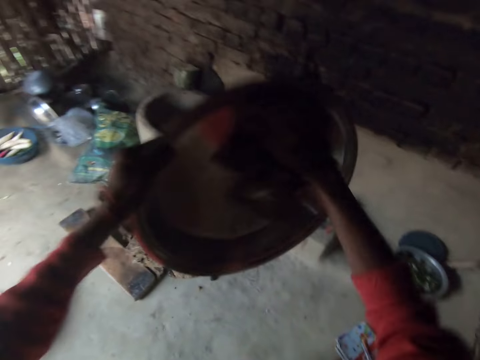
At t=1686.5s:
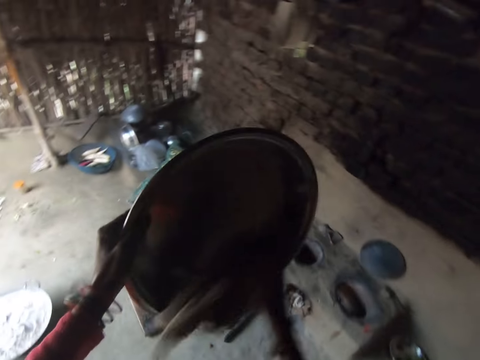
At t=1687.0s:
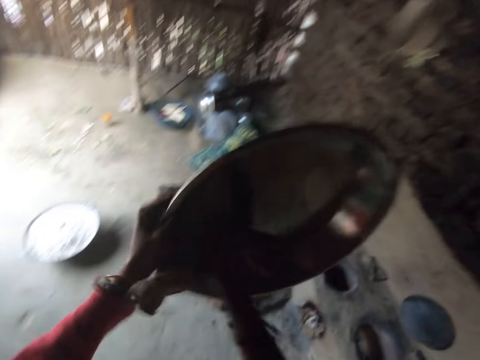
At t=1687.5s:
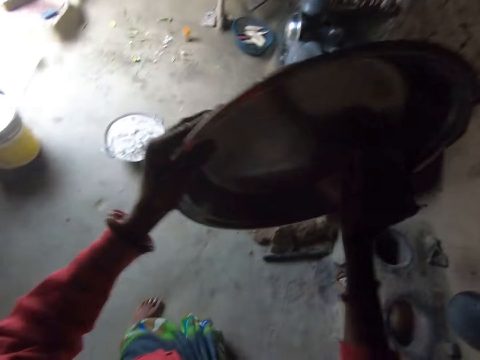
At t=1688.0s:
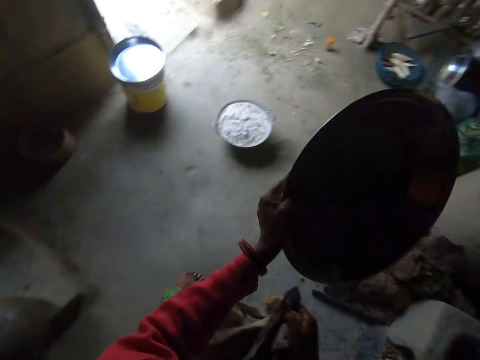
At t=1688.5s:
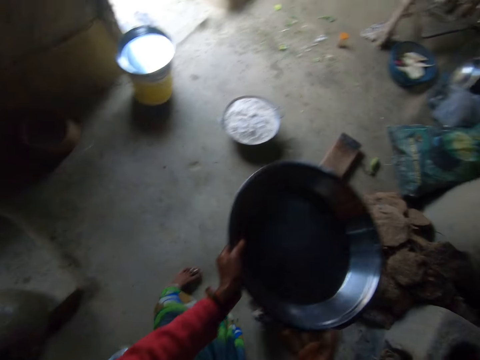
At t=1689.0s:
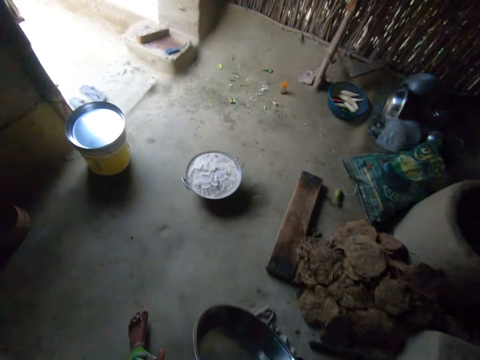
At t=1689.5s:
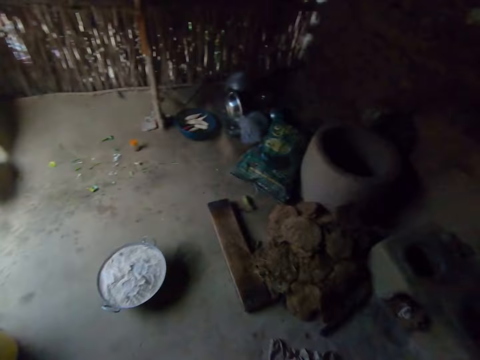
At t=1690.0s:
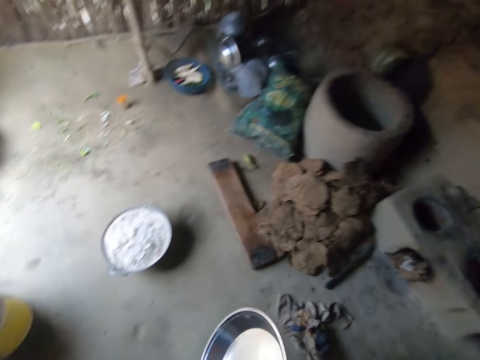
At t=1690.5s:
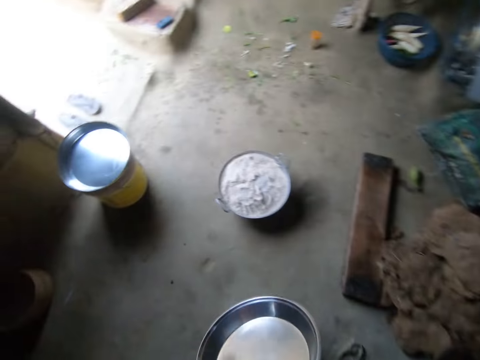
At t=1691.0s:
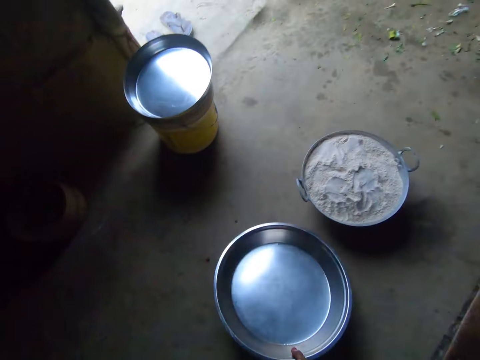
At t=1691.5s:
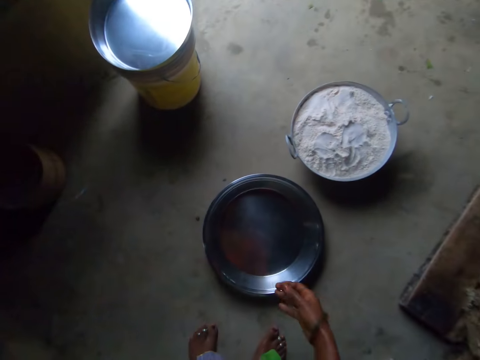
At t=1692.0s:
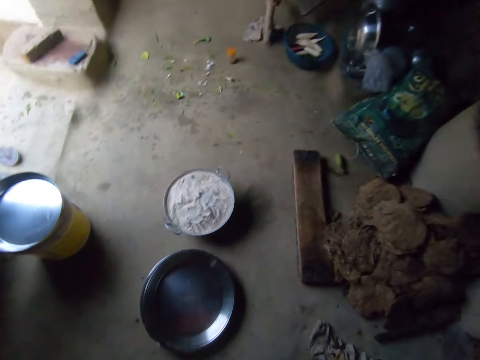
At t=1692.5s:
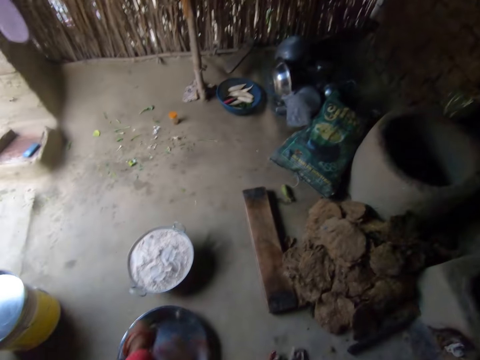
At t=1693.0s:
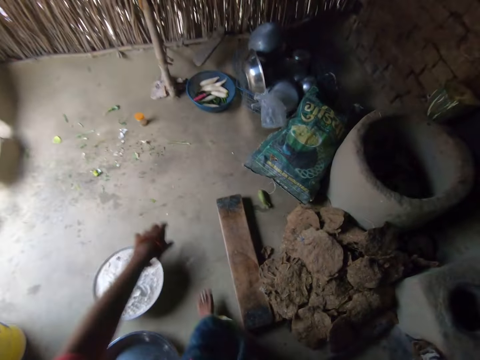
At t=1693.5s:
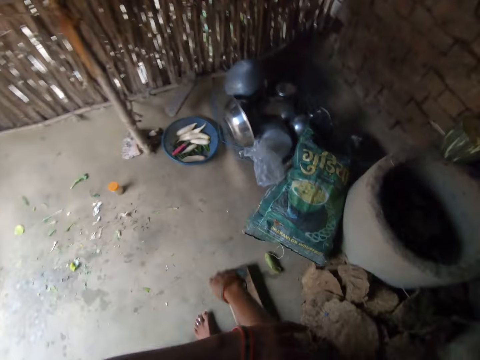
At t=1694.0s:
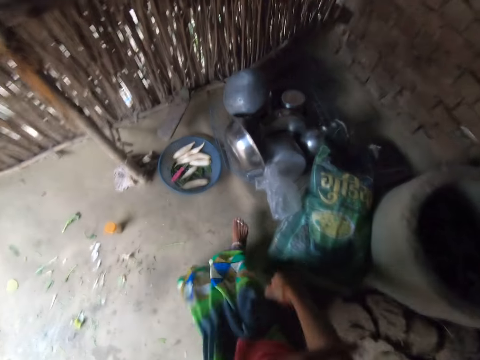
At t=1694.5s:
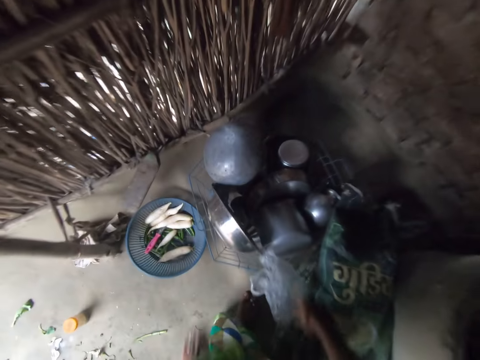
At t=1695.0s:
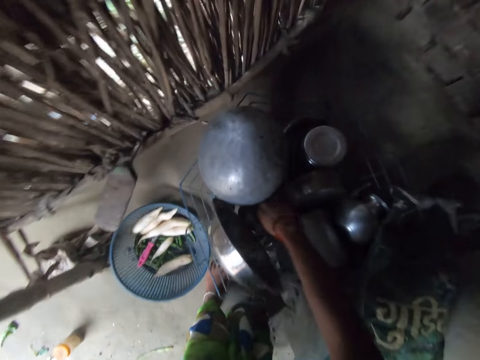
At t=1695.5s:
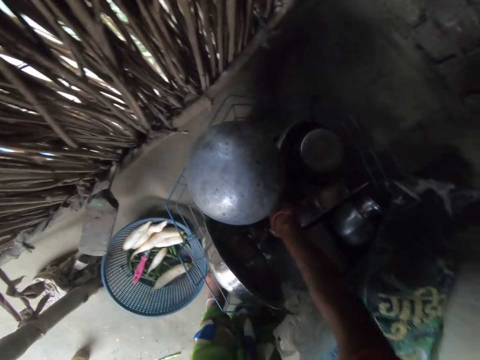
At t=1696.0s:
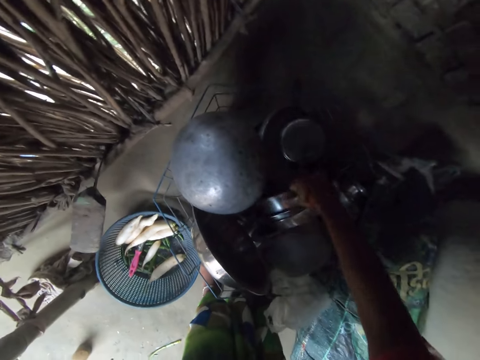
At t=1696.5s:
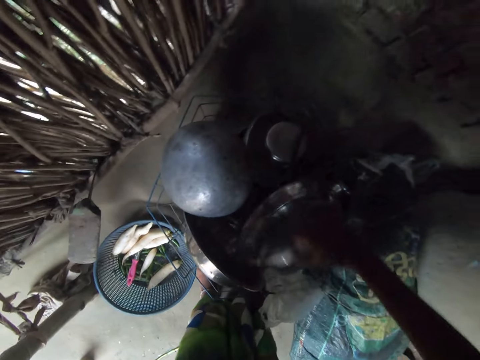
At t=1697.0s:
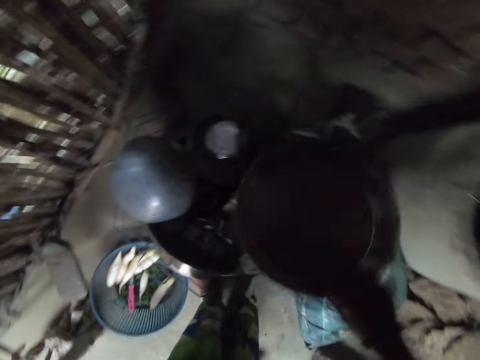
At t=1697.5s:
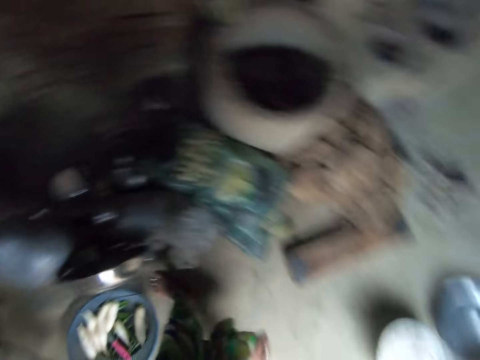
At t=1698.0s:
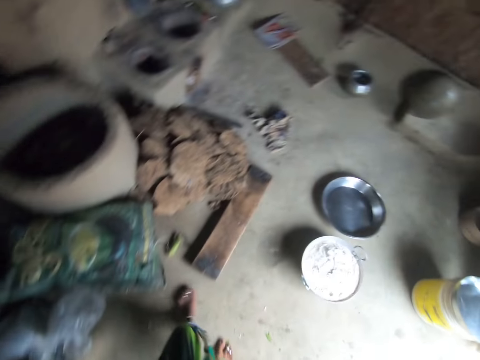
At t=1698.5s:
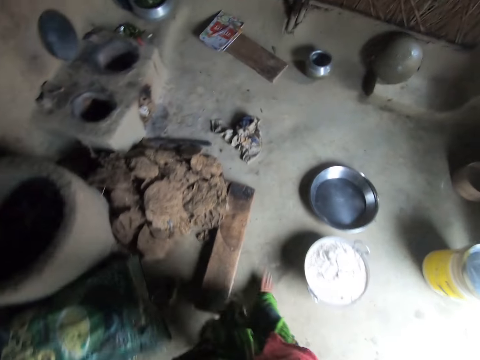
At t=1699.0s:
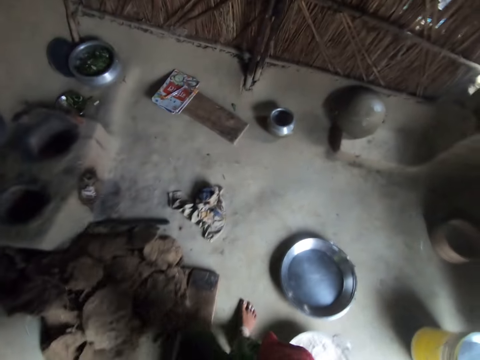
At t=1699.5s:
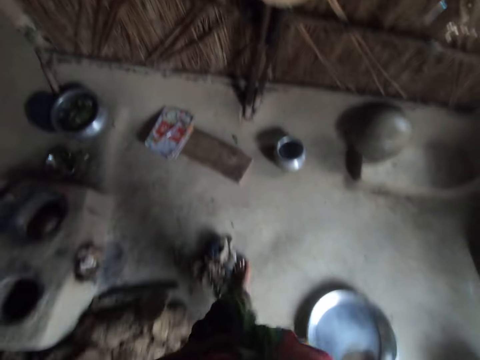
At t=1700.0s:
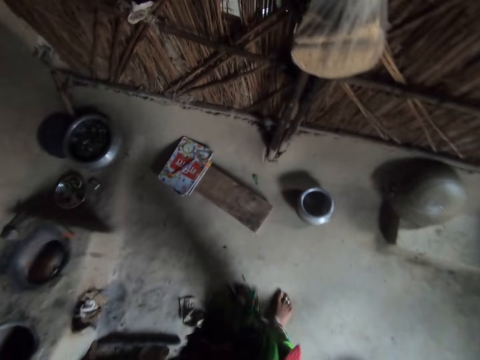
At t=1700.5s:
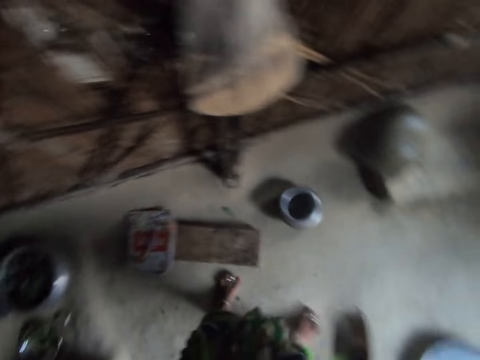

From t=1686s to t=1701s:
The camera wearer mops the tray. They drop the tray on the floor. They walk and move their hands. They pick up the small sufuria.

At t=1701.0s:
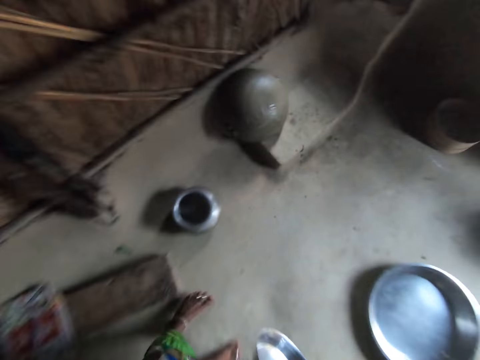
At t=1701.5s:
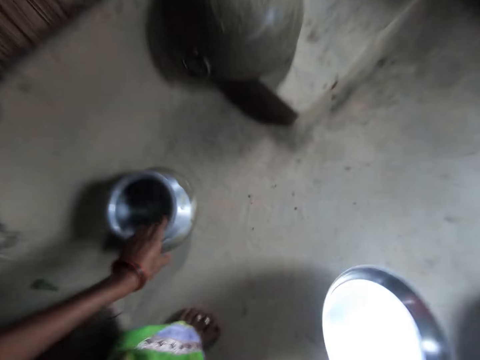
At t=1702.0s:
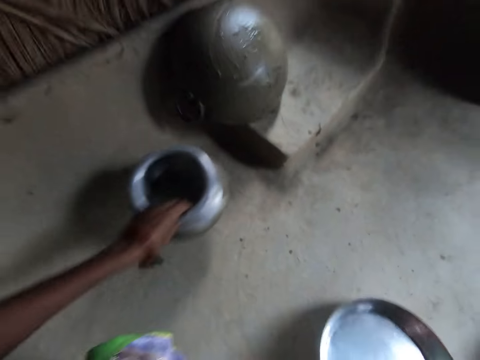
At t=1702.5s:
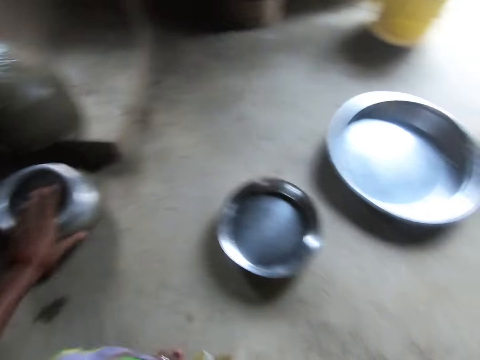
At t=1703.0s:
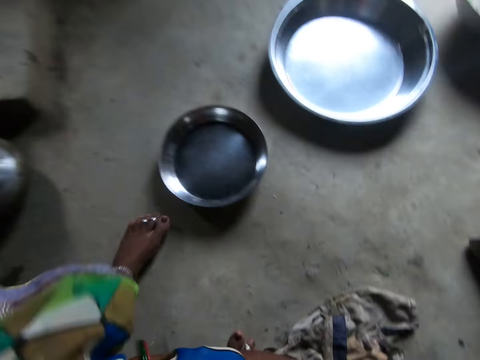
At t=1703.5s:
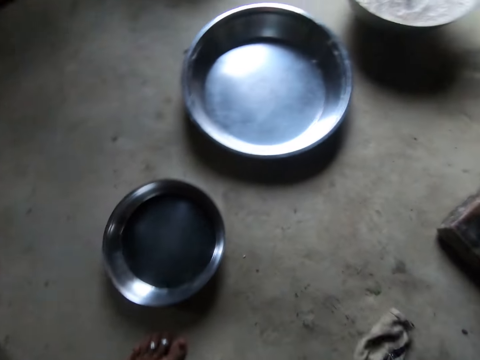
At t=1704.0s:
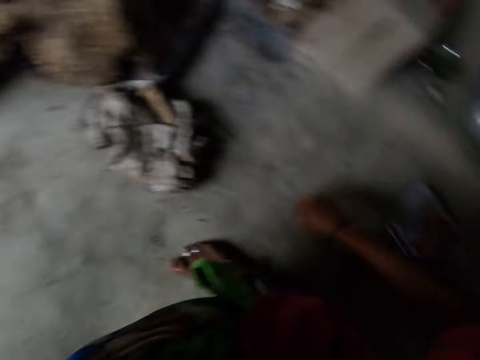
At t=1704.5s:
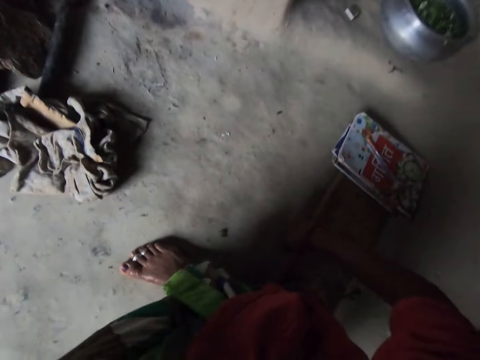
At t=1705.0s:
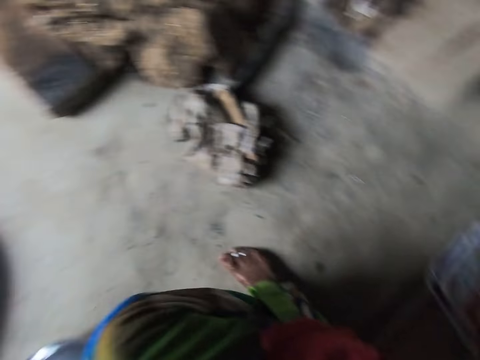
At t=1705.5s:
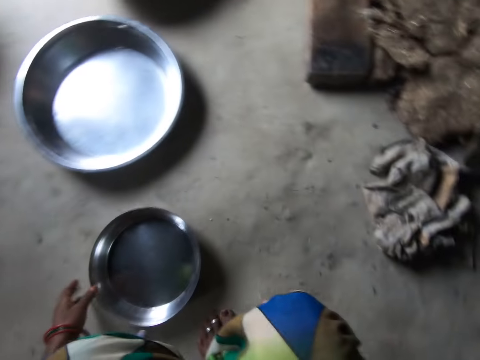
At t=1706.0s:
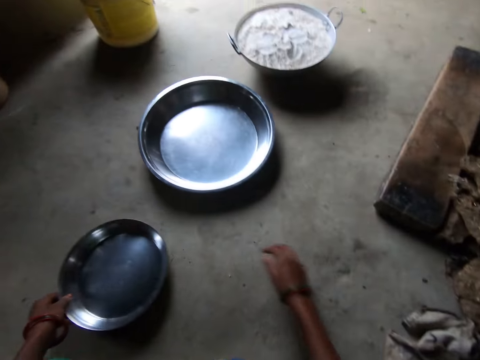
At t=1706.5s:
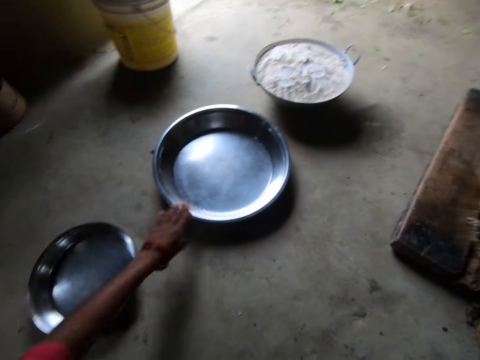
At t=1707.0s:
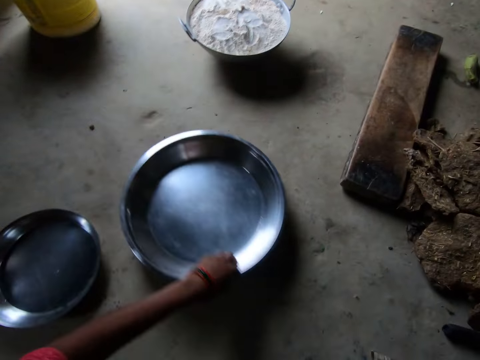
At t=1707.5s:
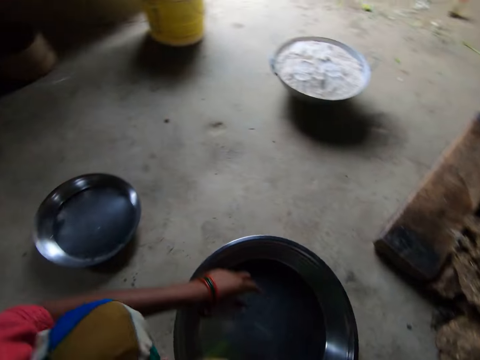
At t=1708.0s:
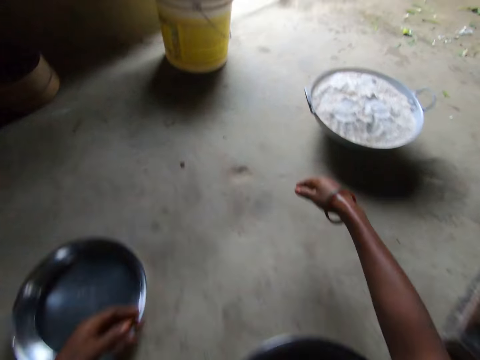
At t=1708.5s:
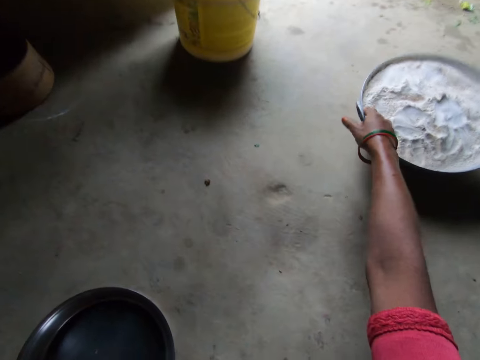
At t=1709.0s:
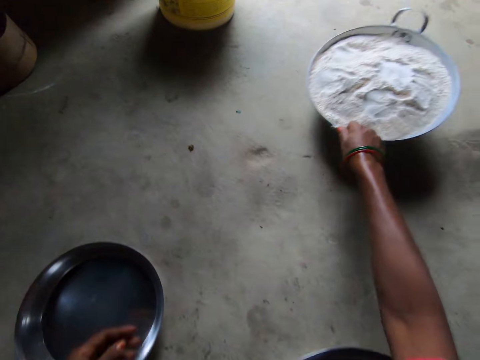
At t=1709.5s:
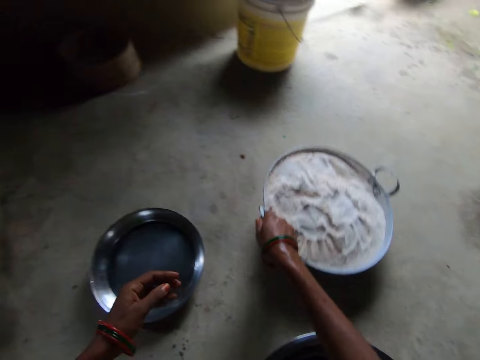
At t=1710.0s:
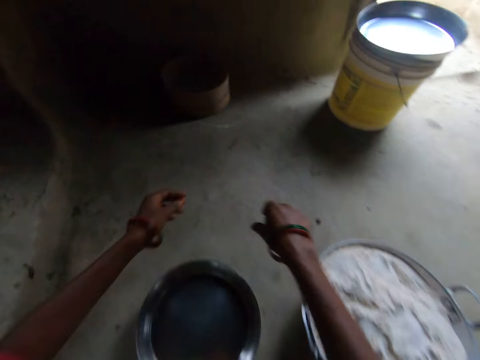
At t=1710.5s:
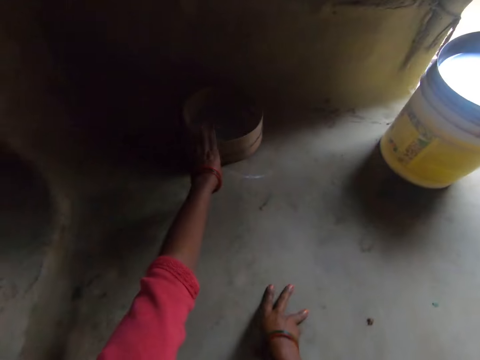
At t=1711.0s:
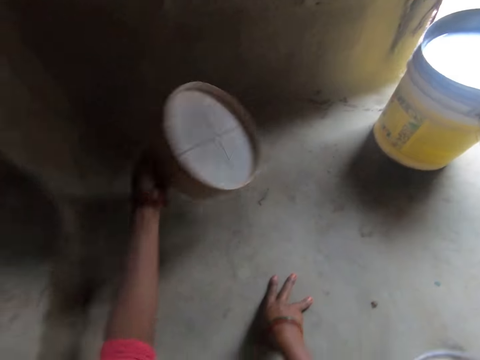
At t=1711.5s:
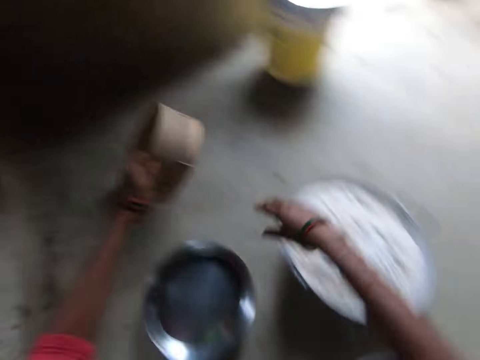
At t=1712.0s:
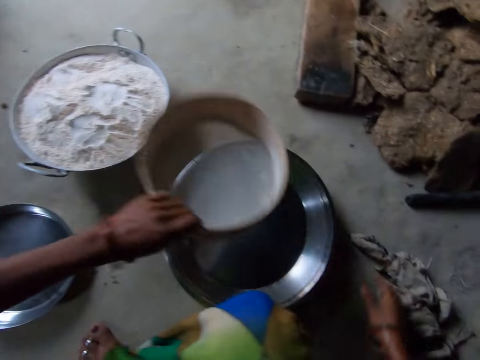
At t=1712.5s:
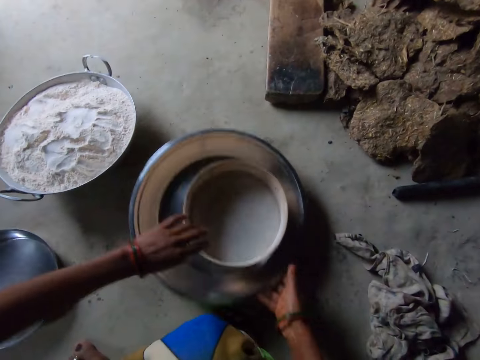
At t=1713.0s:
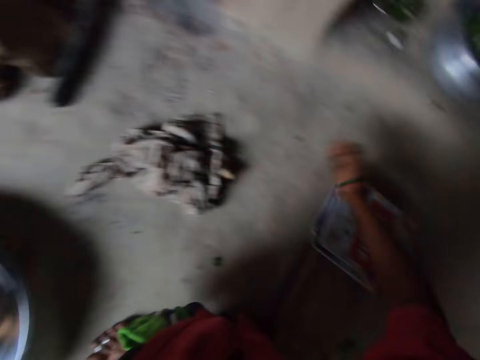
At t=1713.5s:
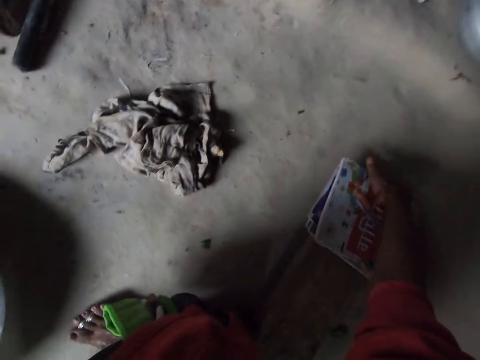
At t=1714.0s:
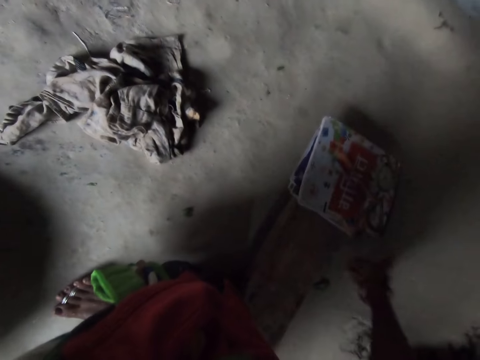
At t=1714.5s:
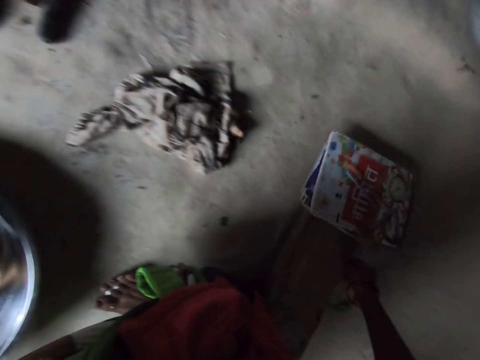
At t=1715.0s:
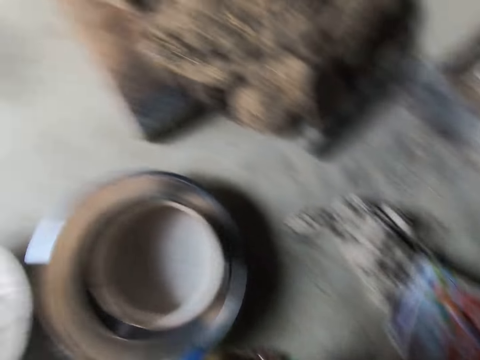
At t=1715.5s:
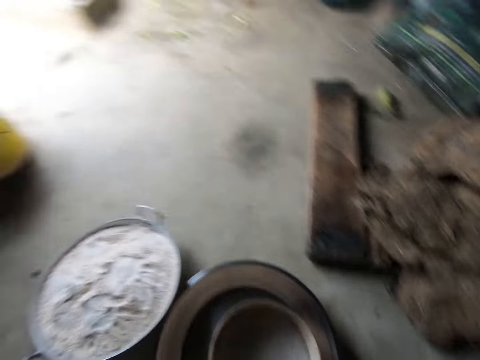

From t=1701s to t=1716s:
The camera wearer walks. They move the jar on the floor. They sit down and move the trays. They drag the pan or sufuria of flour. They hit the sieve on the floor, pick up the sieve and drop the sieve into the tray. They move the sufuria and move their hand.
